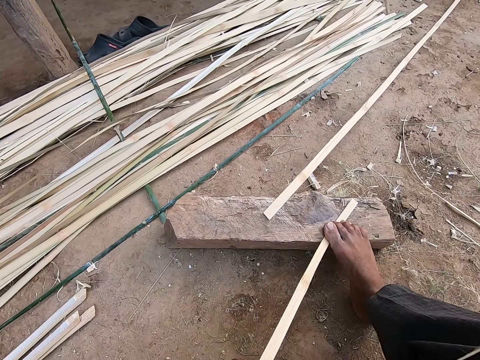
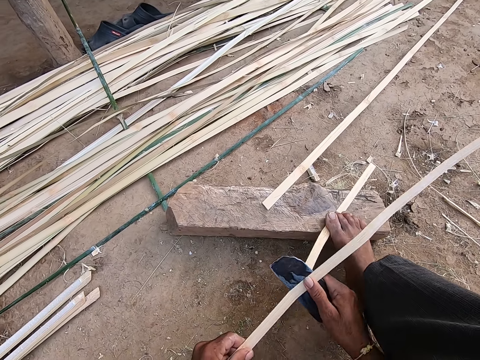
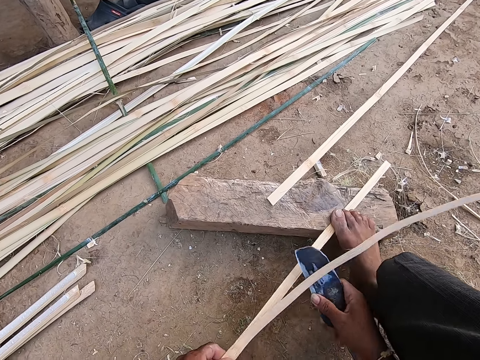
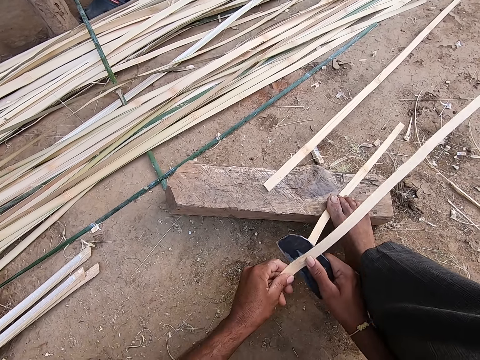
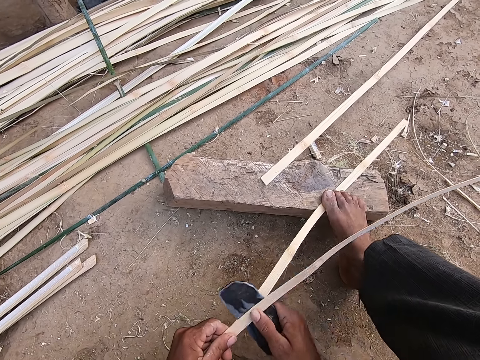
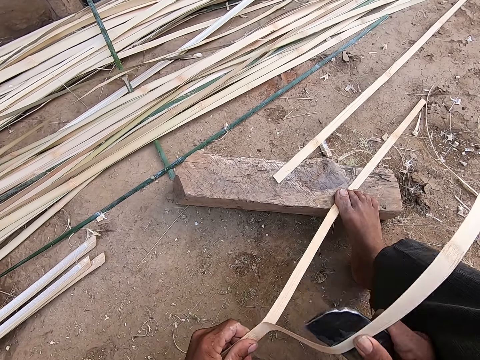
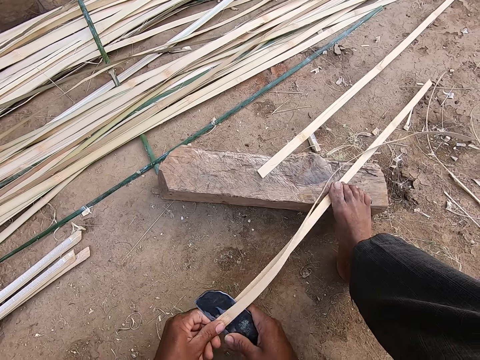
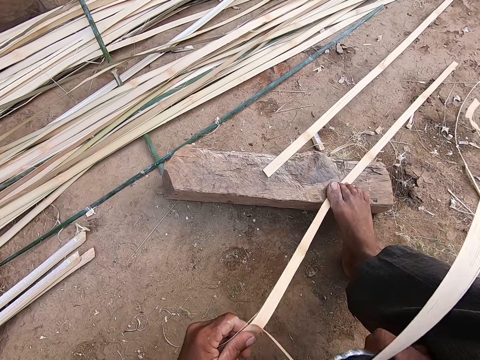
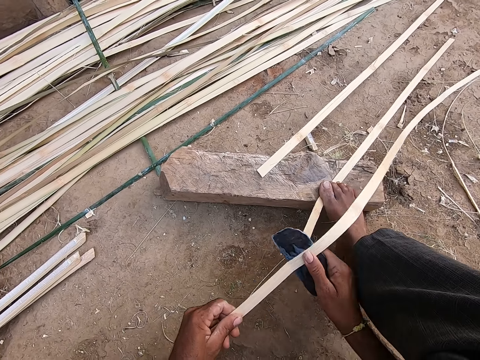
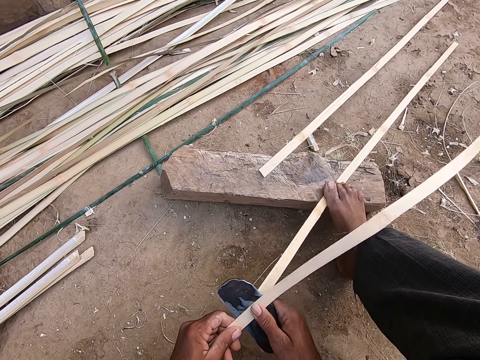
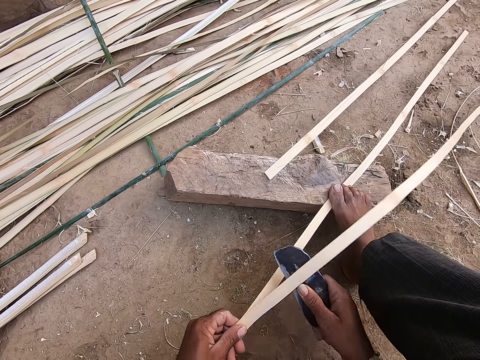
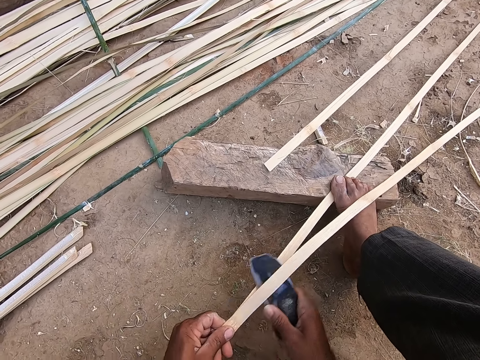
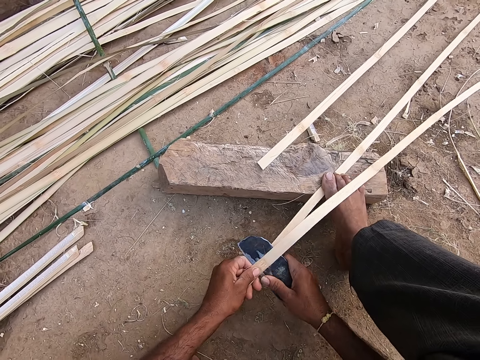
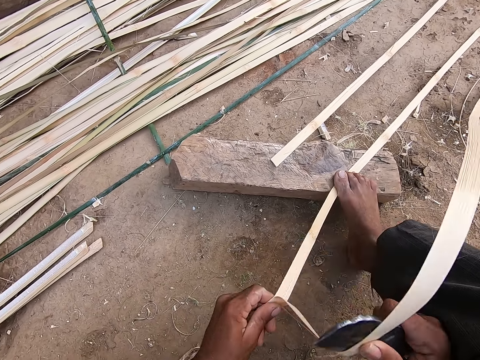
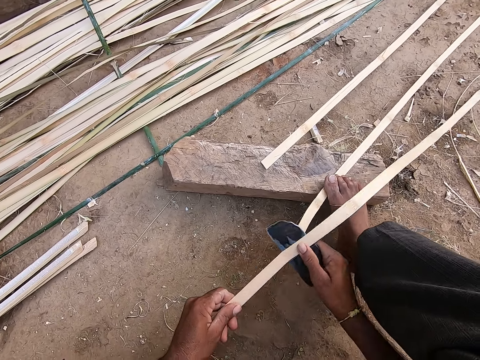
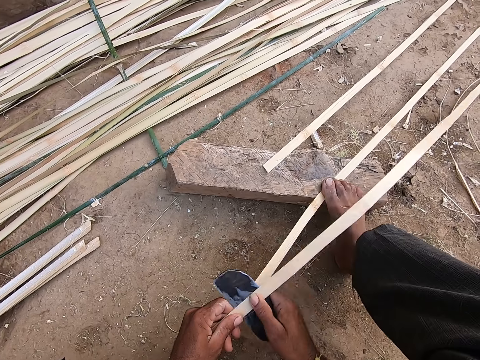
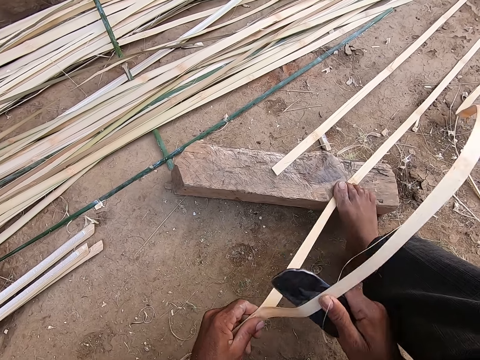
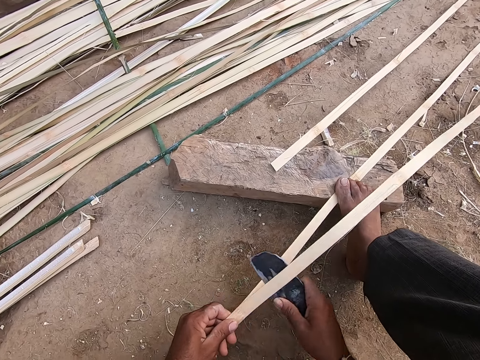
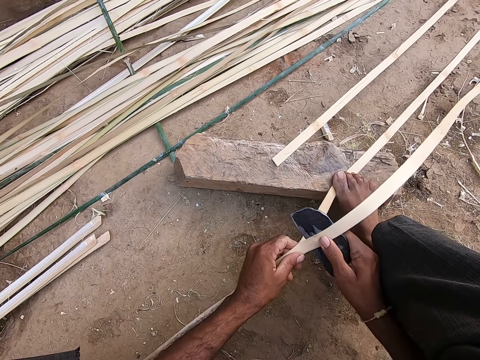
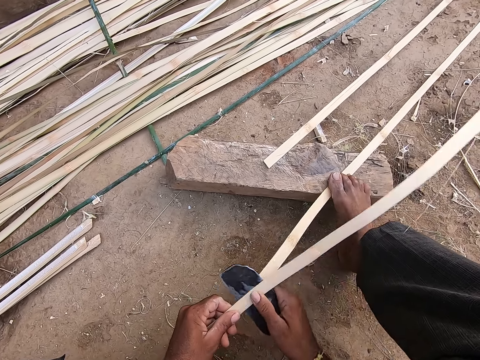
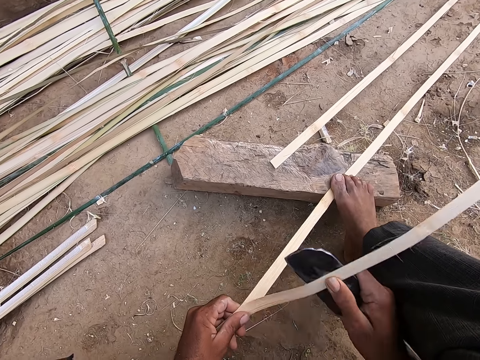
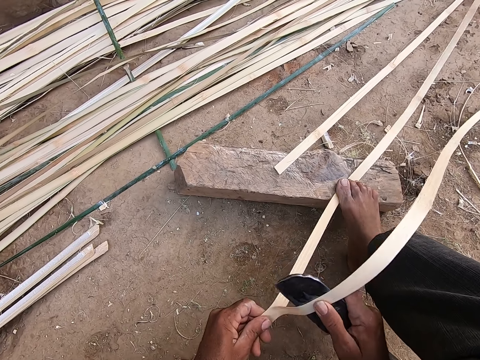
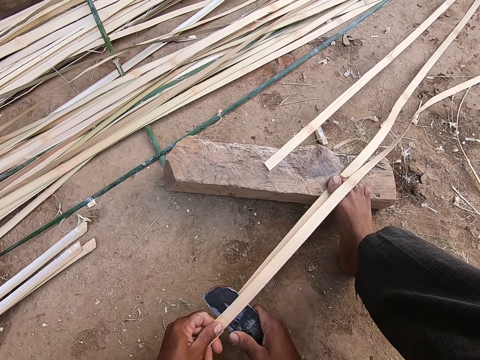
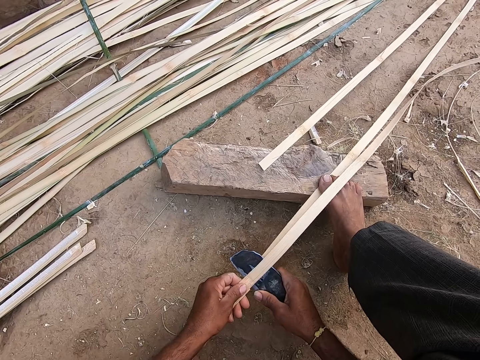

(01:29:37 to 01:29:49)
A woman speaks to the camera wearer.

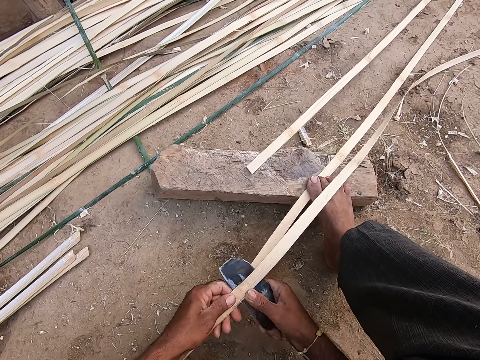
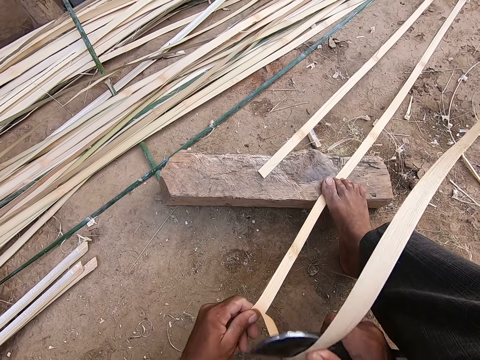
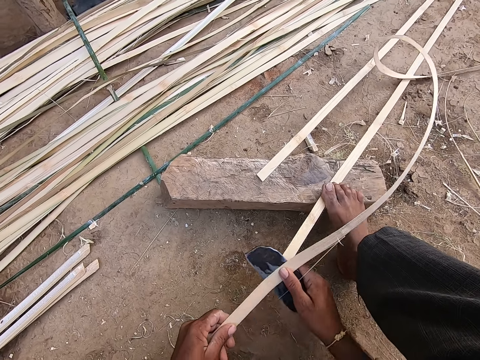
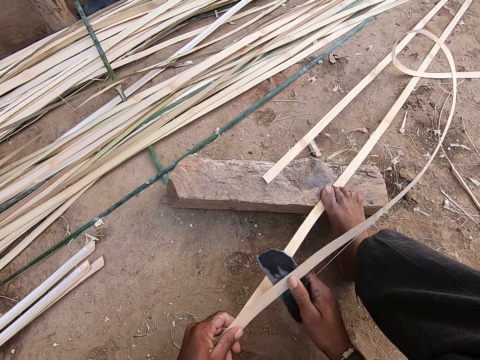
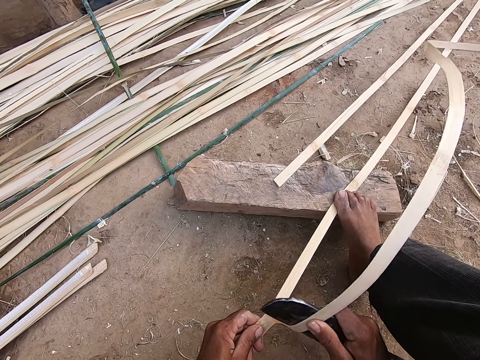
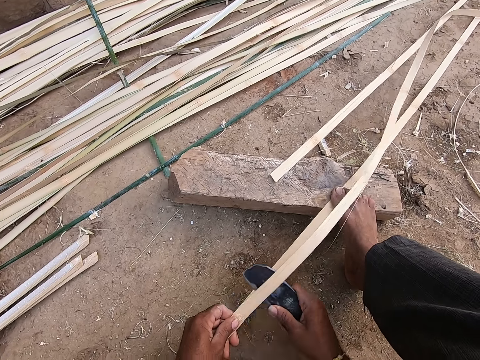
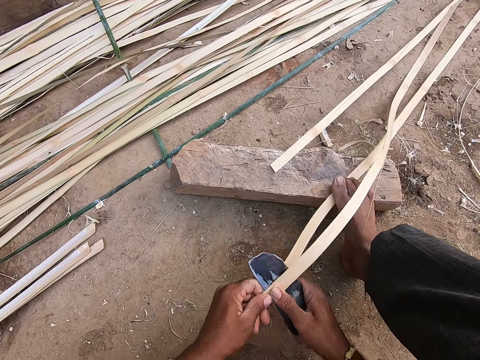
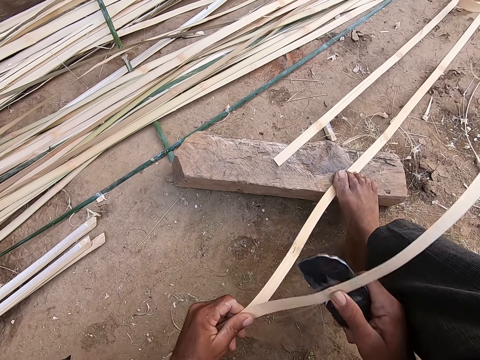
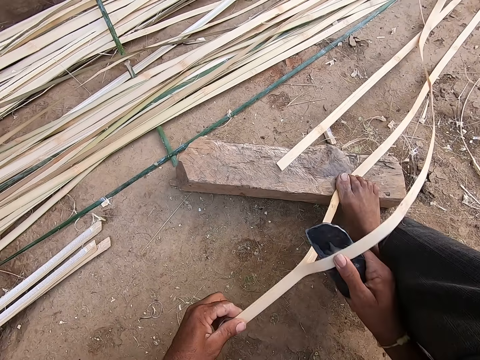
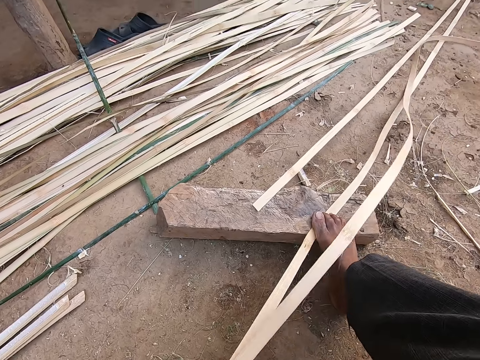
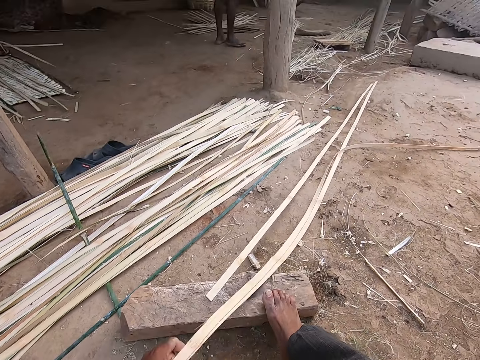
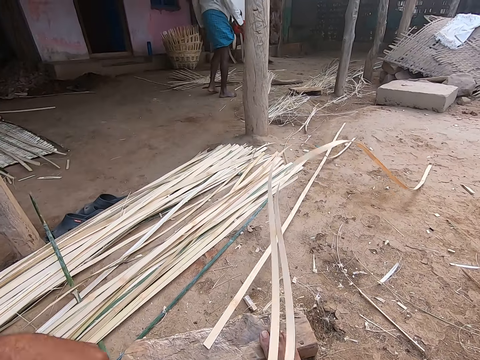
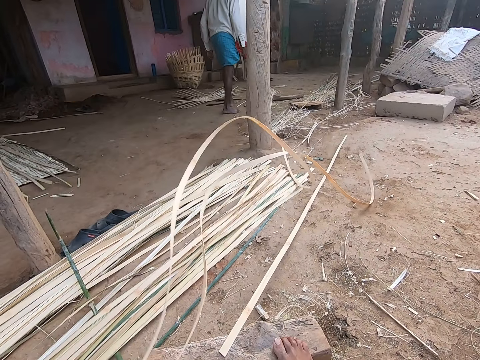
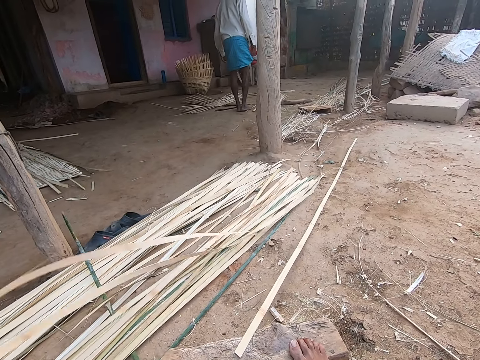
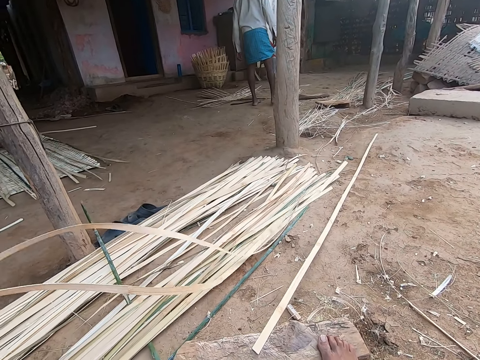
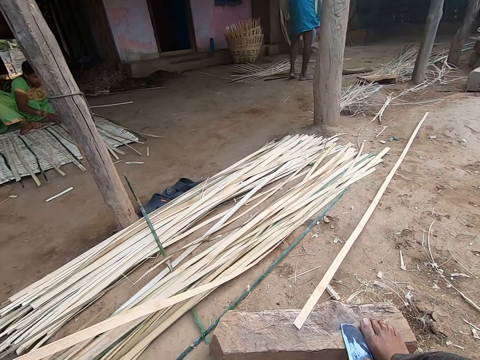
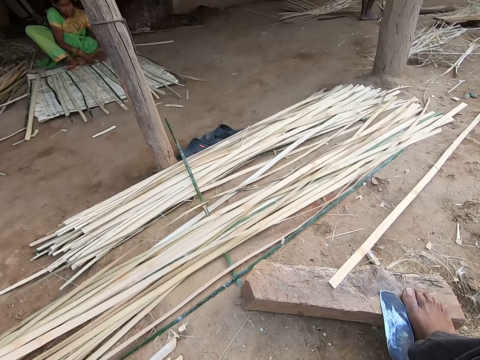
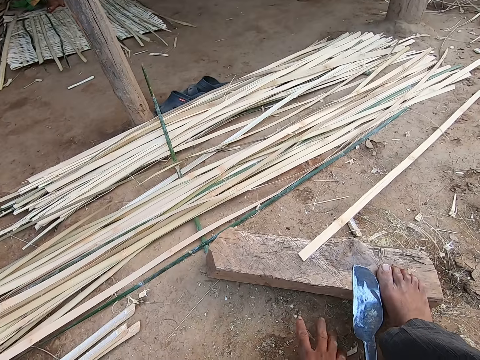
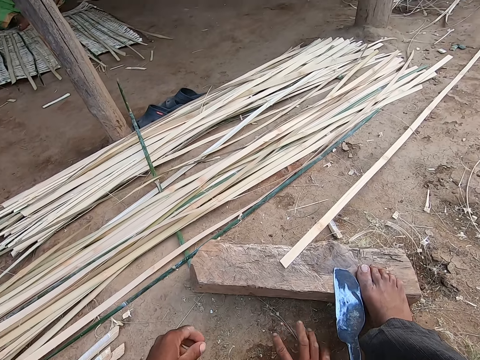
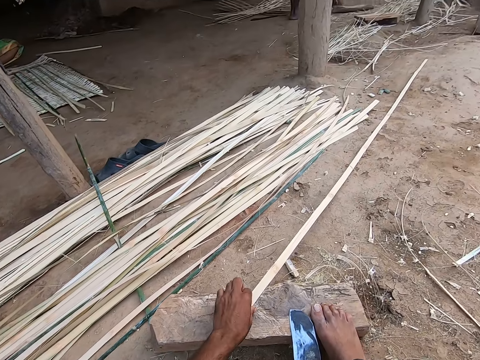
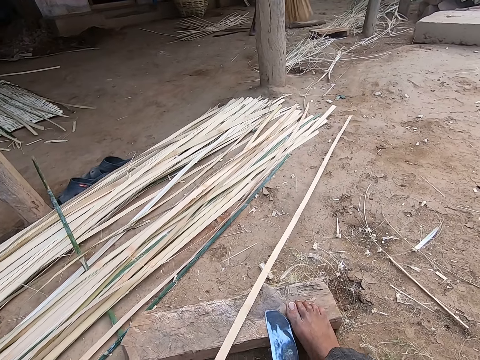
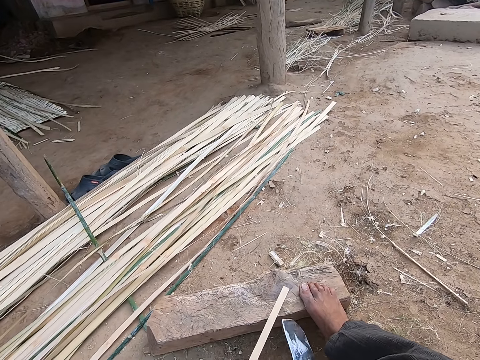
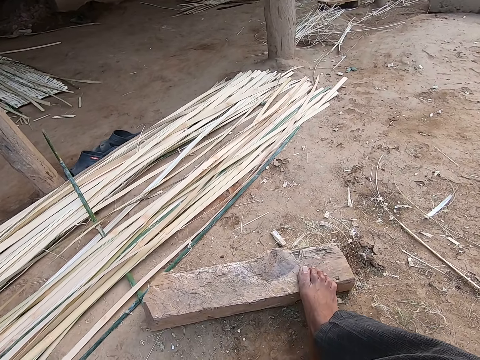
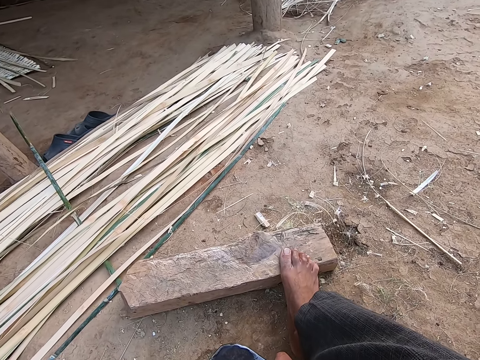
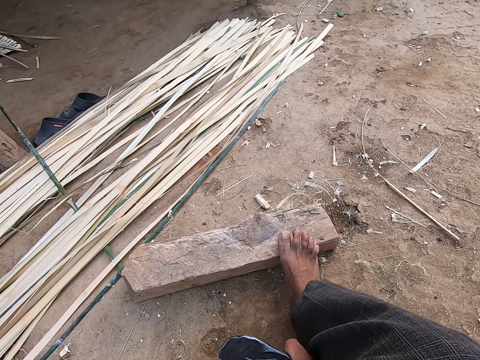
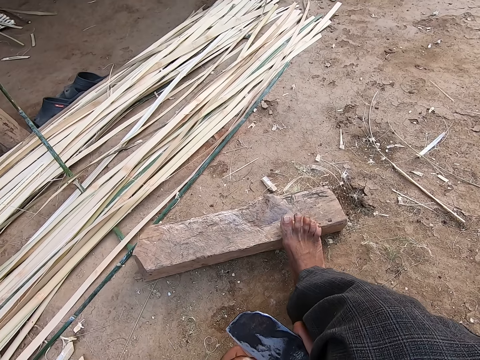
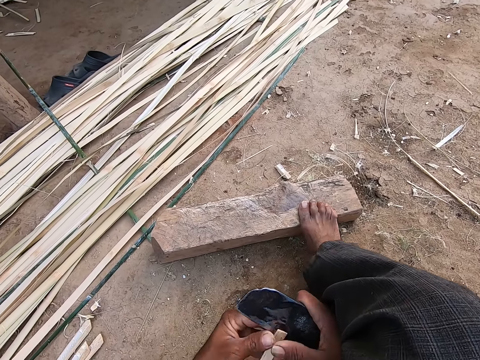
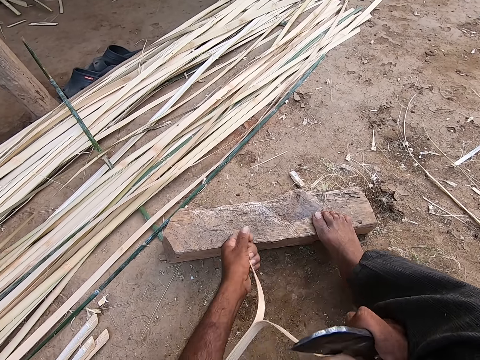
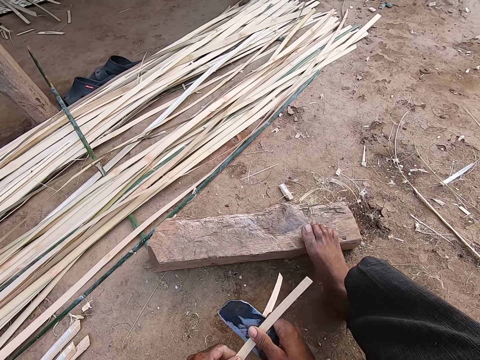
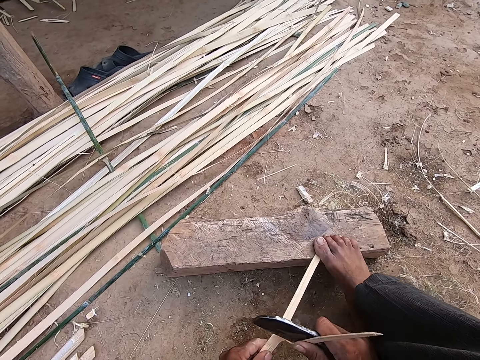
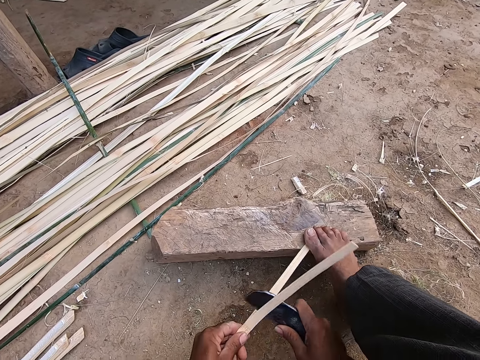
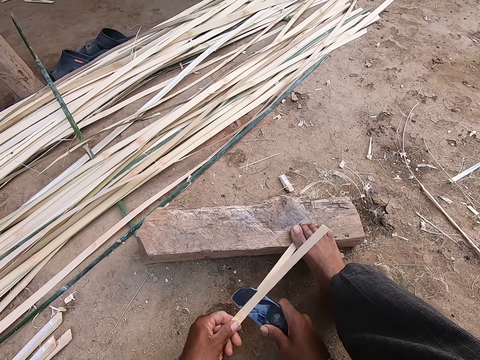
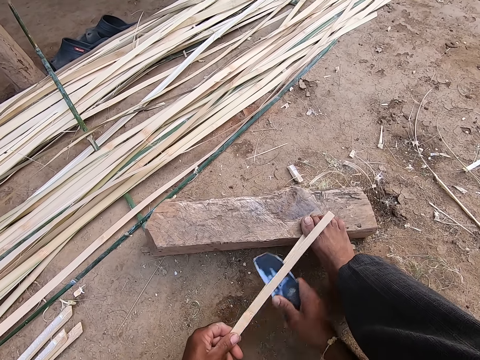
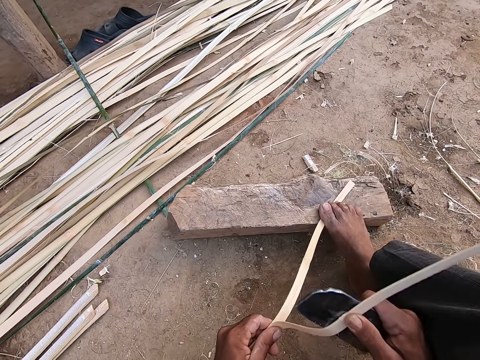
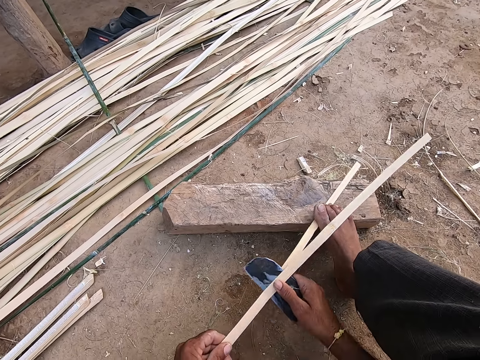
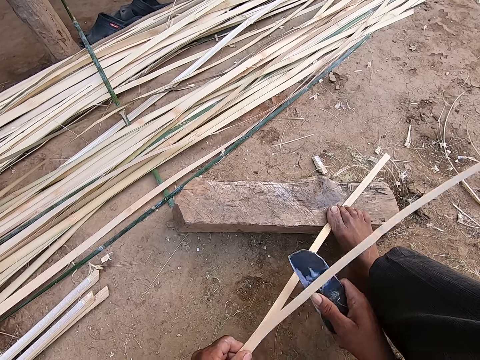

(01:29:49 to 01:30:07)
The camera wearer cuts the papyrus reed or bamboo strip with a cutter or knife. He speaks to a woman. He cuts the papyrus reed with the cutter. The woman speaks to the camera wearer. The camera wearer swings two bamboo strips on the ground with his left hand. He lifts up the reed pieces. He speaks to the woman. He drops the knife on the plank with his right hand. The woman speaks to the camera wearer. The camera wearer drops the two bamboo strips on the ground with his left hand. He wipes his hands on the ground. He removes the bamboo strip from the plank with his left hand. He picks up the knife from the plank with his right hand. He holds the cutter. He slices the bamboo strip with the knife in his right hand. He places his right leg on the bamboo strip on the plank. He slices the bamboo strip with the knife in his right hand.
